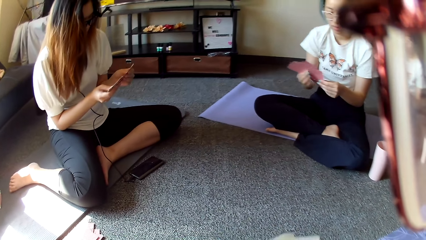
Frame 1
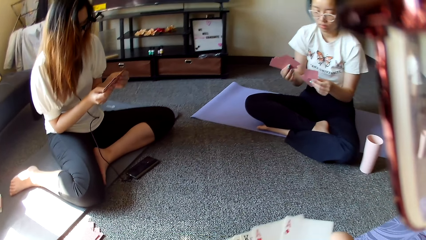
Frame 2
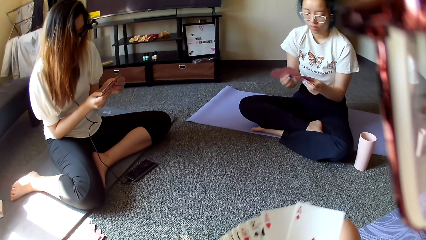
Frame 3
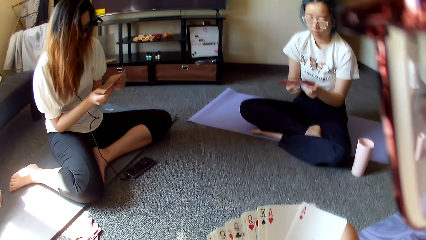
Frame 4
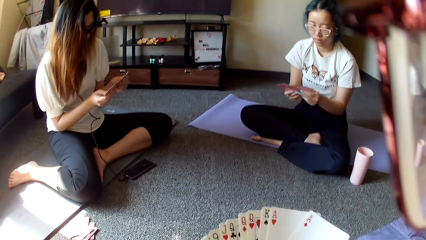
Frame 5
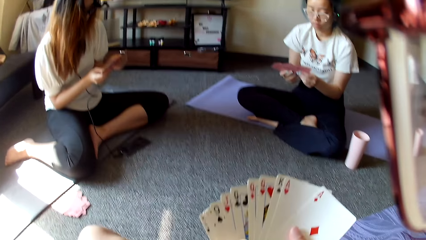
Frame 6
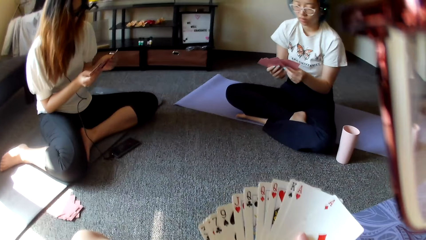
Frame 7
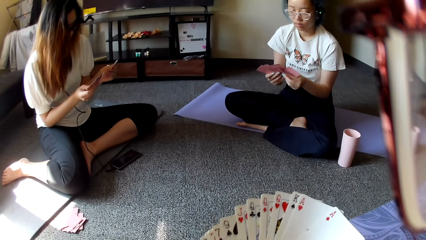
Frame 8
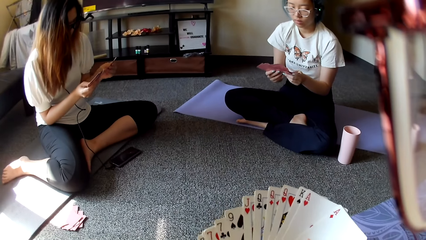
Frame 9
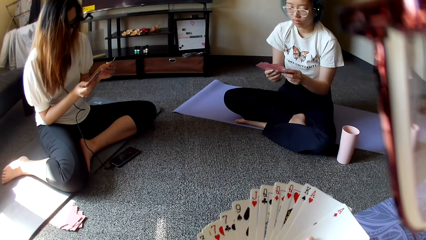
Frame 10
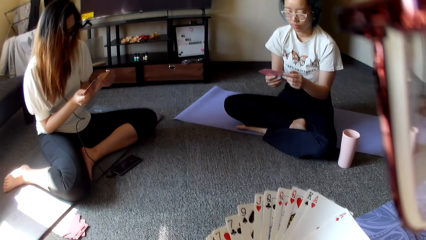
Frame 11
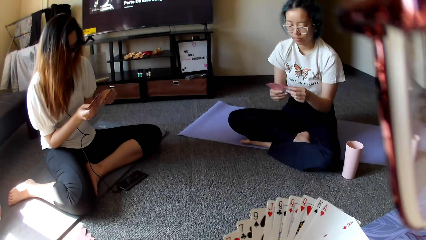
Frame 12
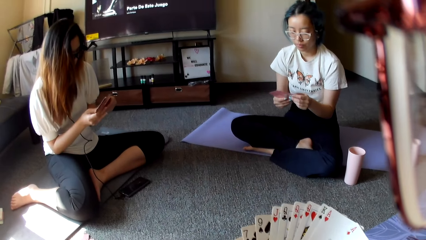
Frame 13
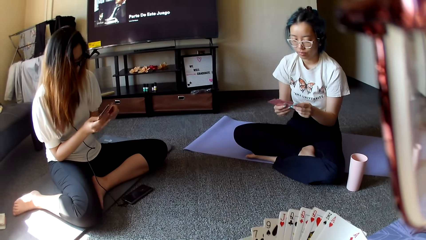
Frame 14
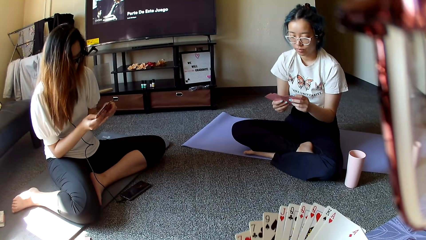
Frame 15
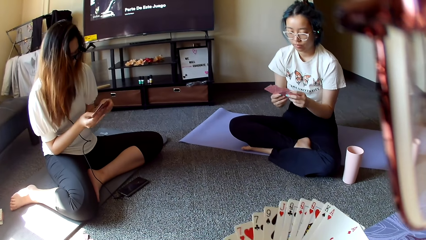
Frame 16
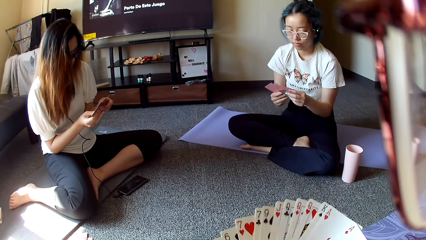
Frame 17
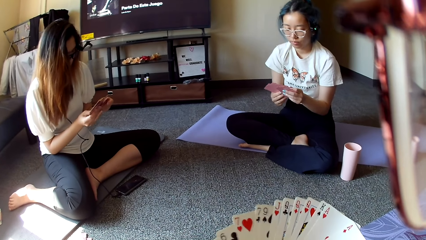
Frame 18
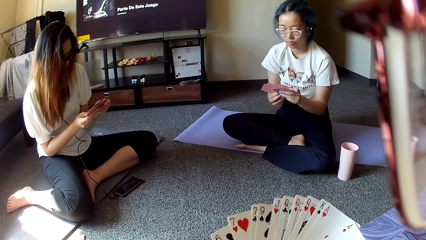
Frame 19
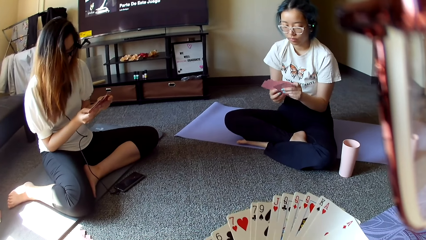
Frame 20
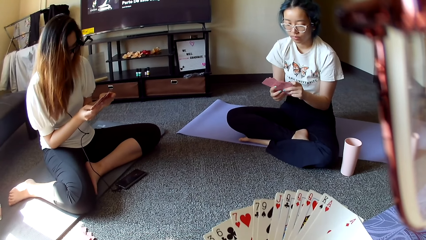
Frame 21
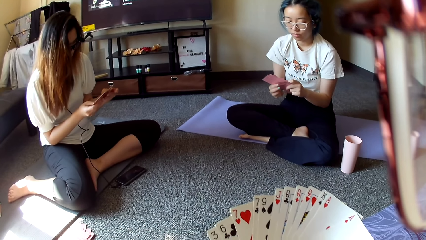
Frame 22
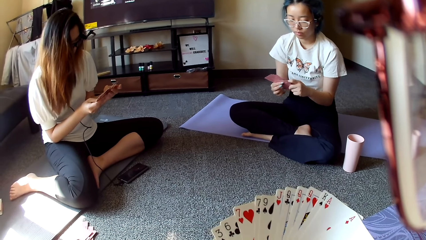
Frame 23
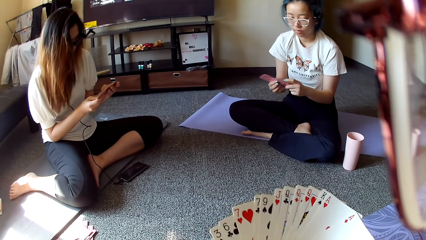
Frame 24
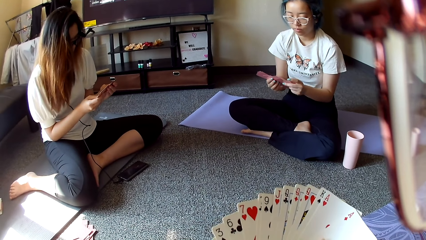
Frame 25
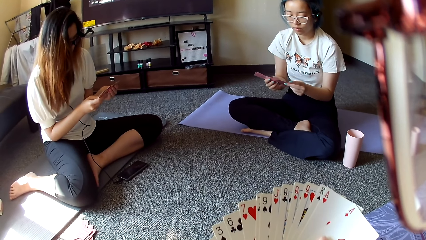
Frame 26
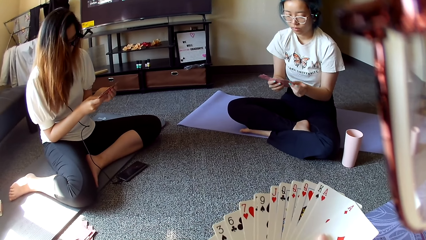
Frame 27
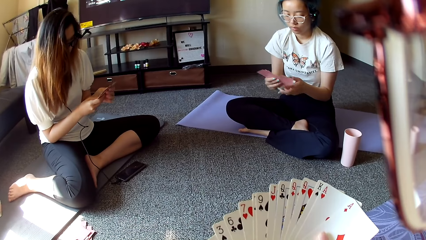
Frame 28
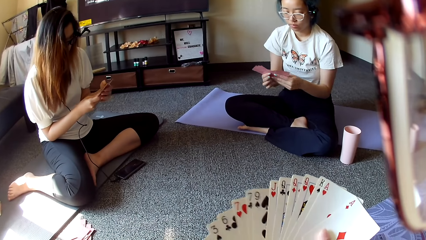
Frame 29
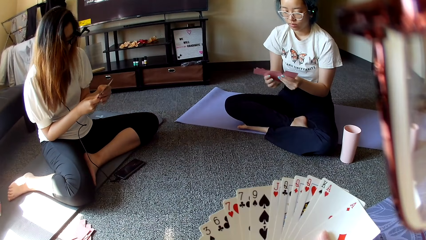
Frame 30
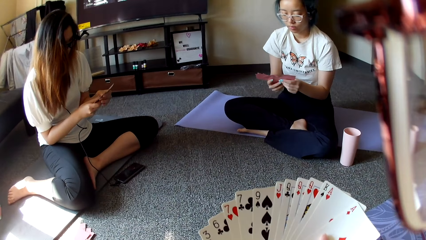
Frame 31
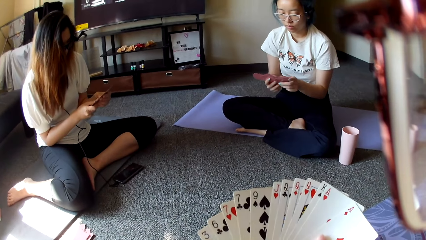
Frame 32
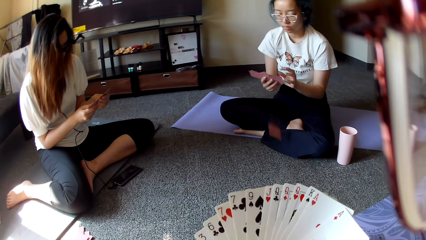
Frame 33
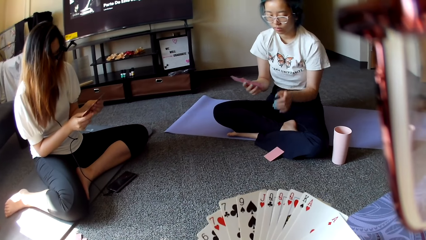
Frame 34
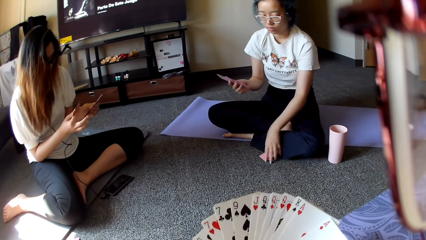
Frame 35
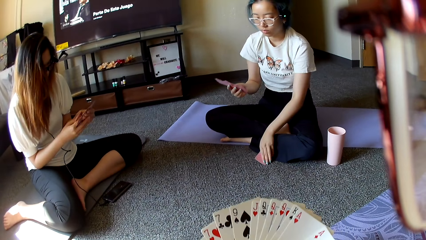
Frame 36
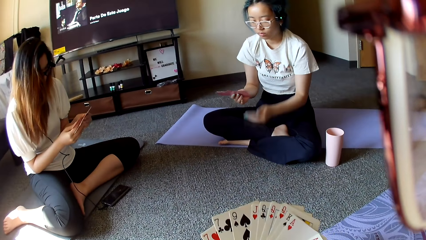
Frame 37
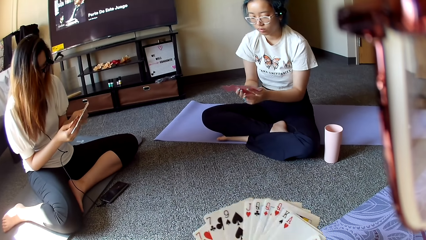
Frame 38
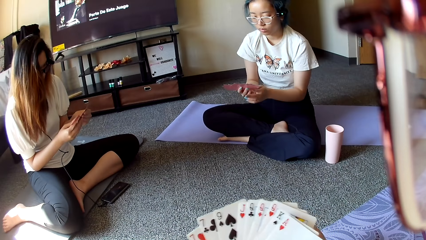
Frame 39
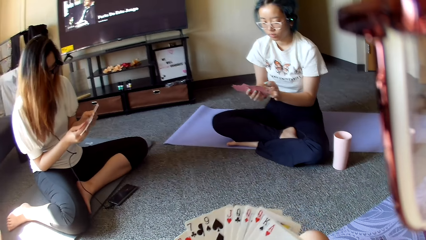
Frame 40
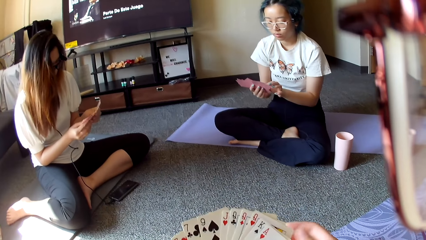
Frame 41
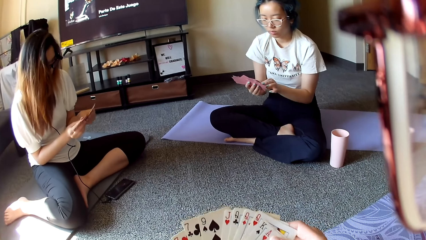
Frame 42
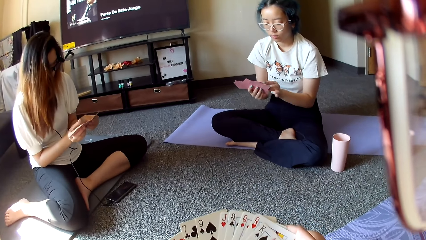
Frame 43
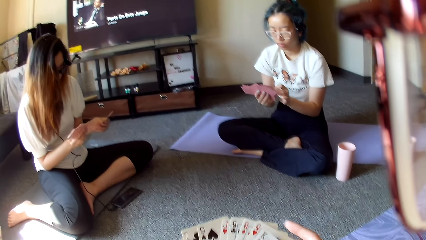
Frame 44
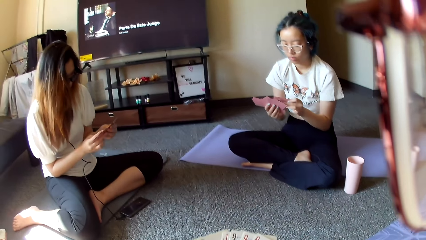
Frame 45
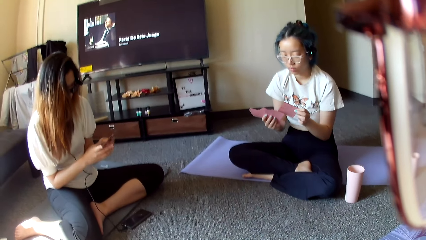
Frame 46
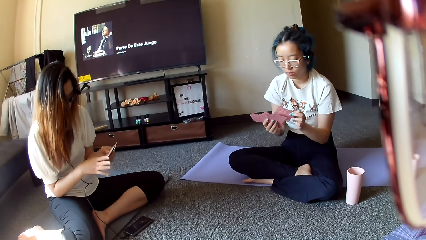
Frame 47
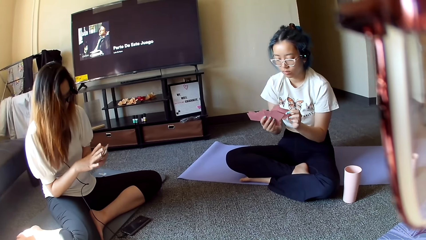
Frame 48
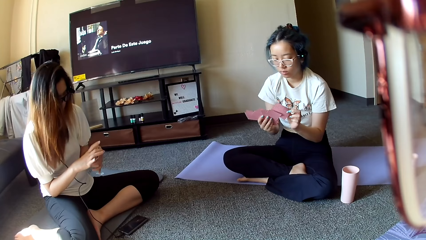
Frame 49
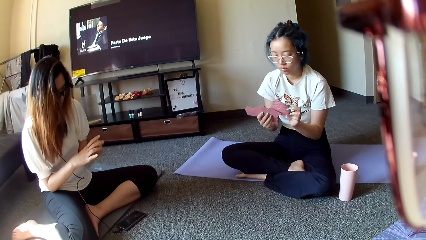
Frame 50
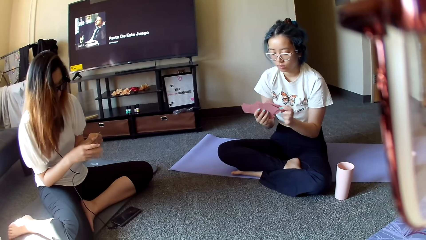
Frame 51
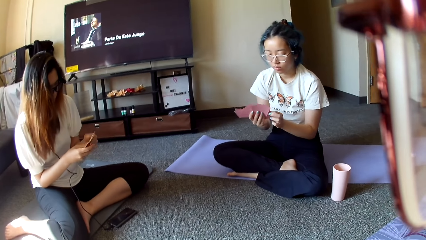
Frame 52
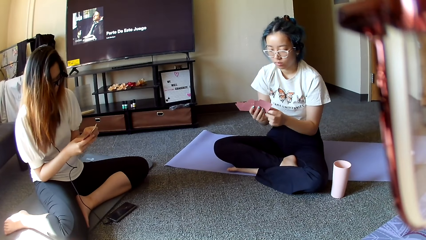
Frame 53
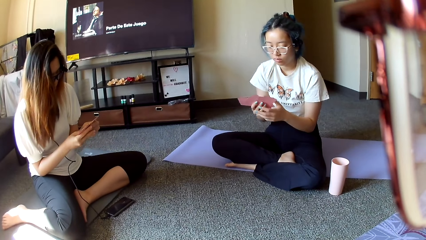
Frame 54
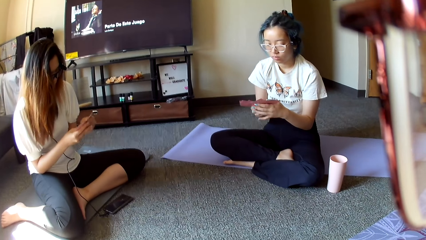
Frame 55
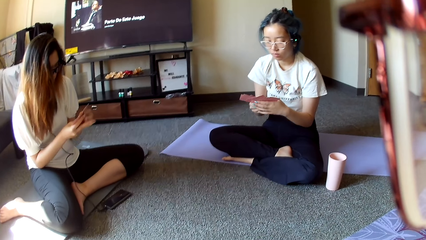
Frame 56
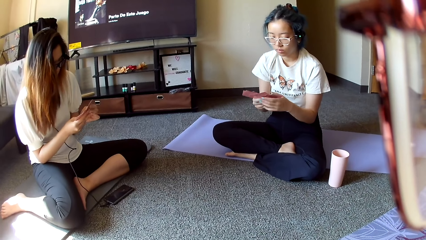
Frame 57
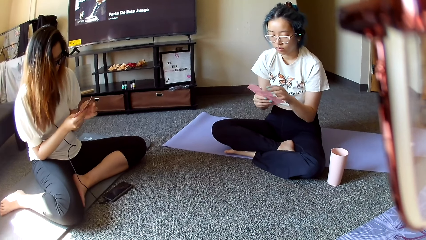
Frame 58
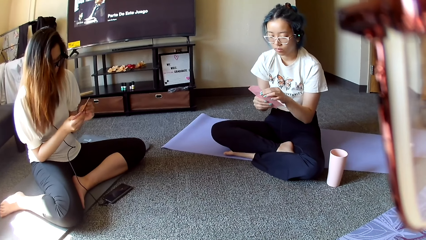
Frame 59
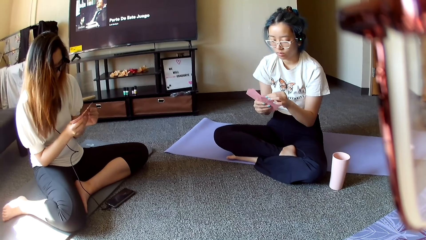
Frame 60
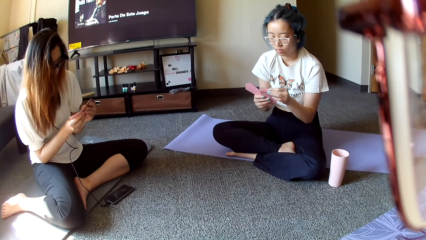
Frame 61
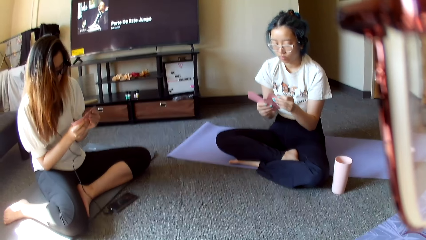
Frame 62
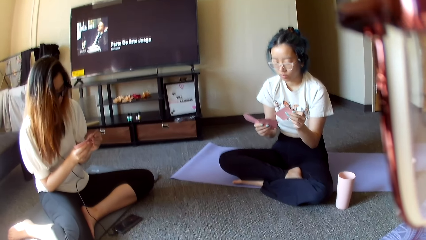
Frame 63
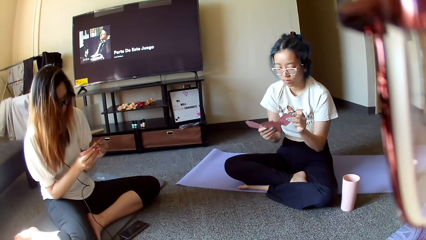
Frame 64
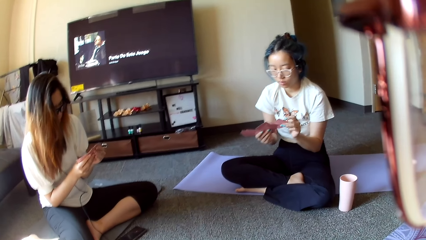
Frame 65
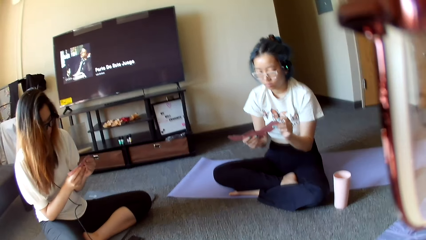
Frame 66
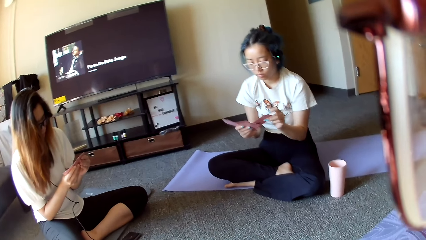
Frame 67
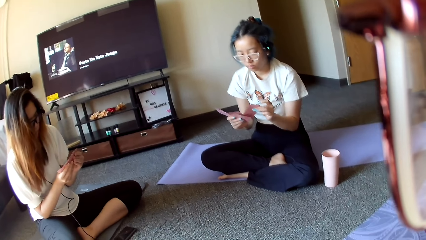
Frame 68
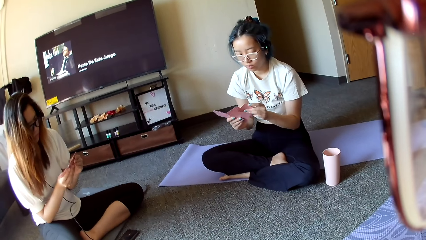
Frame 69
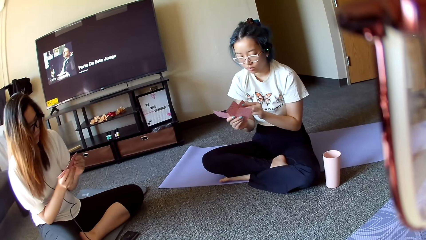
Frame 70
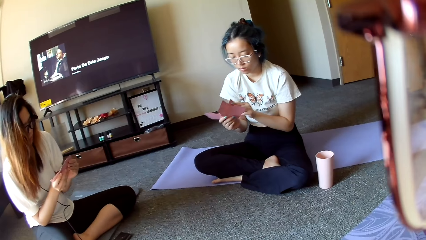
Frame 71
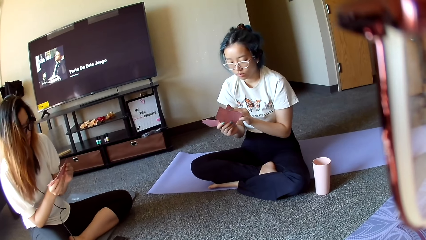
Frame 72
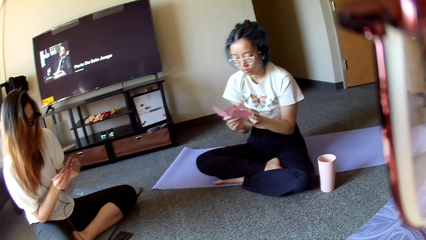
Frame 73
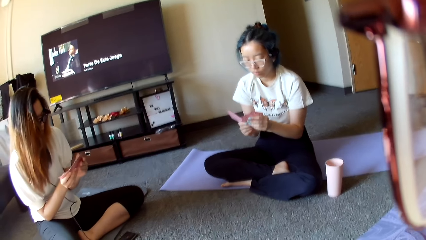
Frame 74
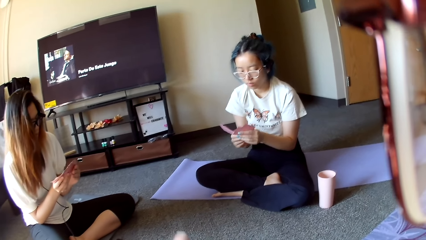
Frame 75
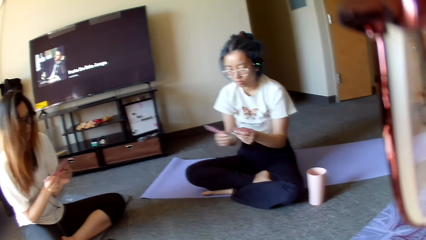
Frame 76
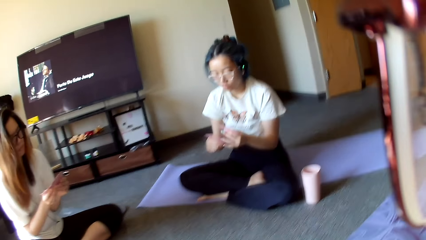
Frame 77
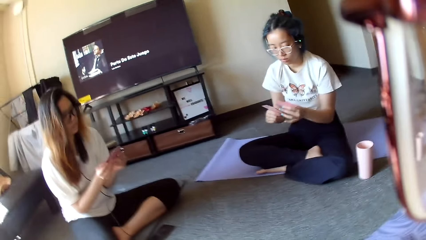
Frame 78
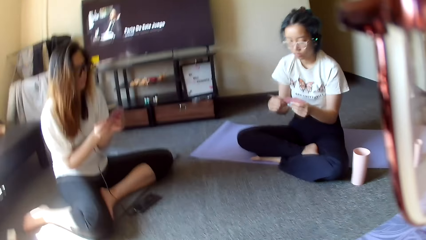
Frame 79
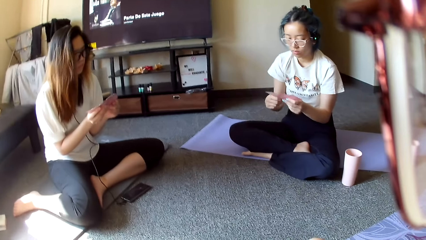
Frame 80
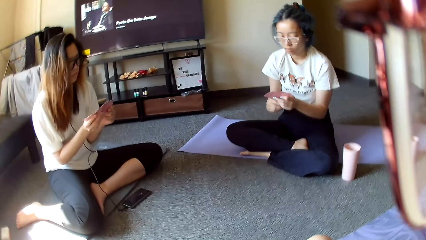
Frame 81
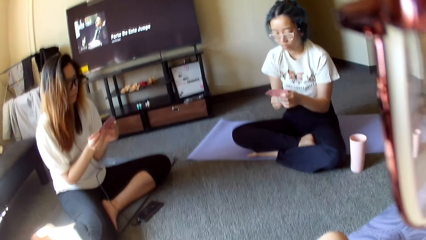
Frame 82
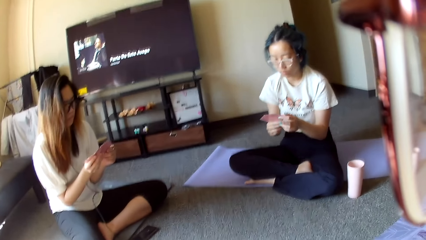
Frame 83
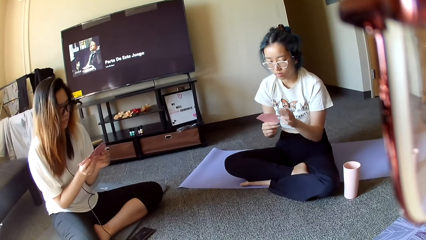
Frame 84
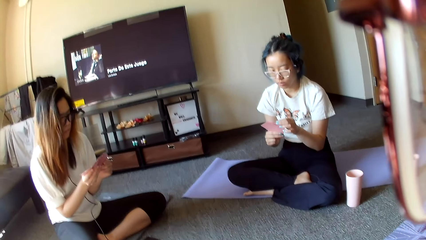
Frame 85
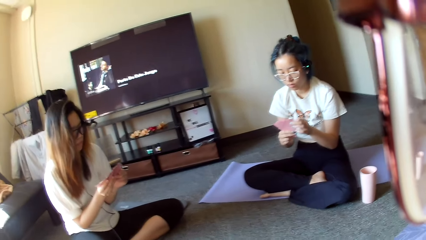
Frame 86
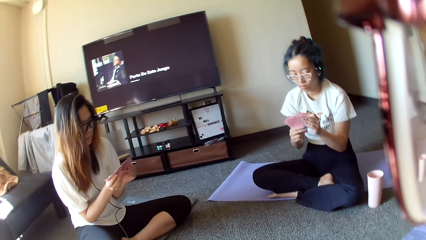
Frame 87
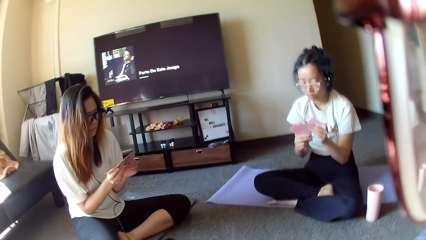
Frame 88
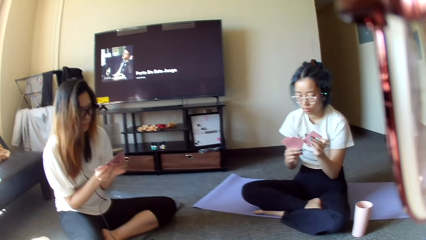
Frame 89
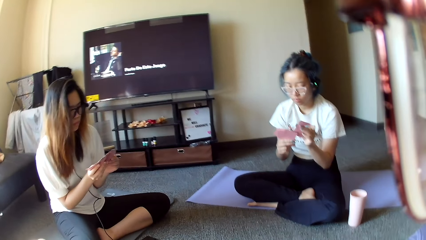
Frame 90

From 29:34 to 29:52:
A woman picks a card. Another woman arranges the cards. The first woman selects the cards and arranges the cards.
